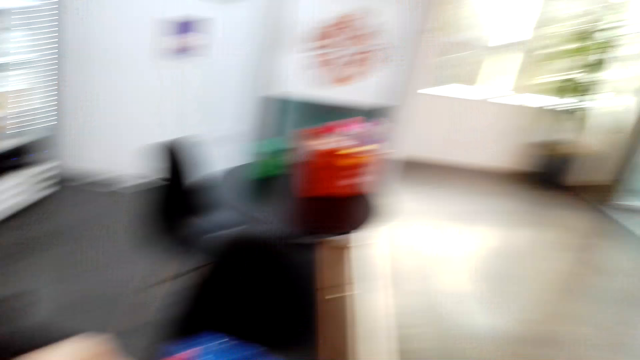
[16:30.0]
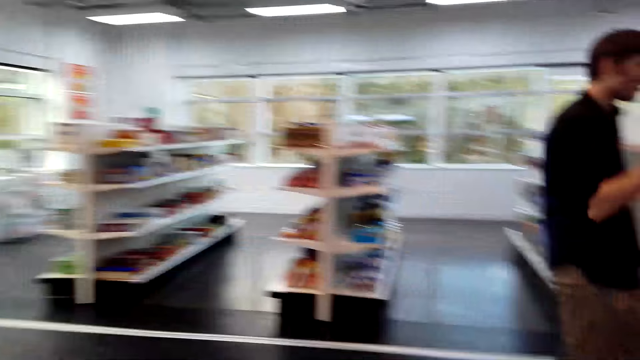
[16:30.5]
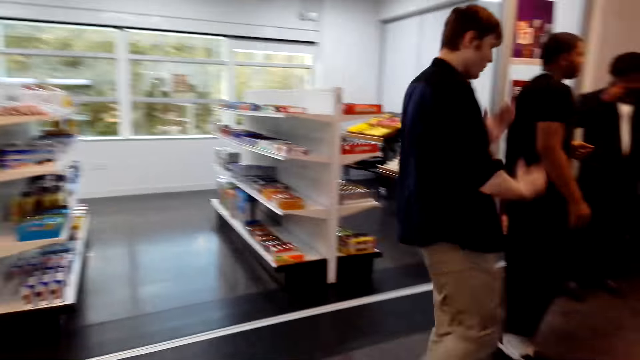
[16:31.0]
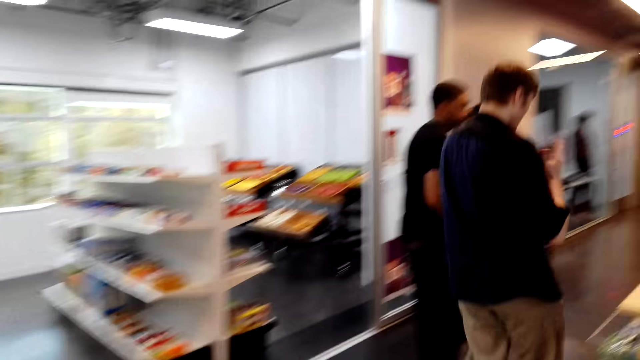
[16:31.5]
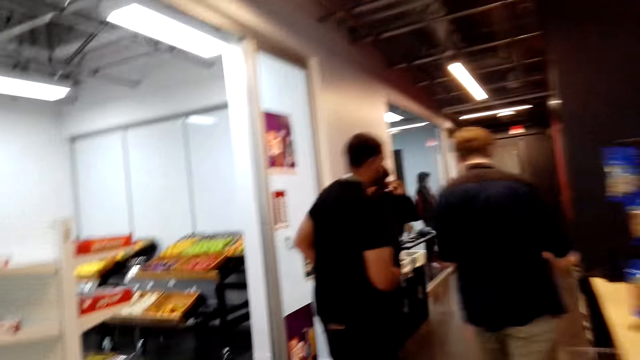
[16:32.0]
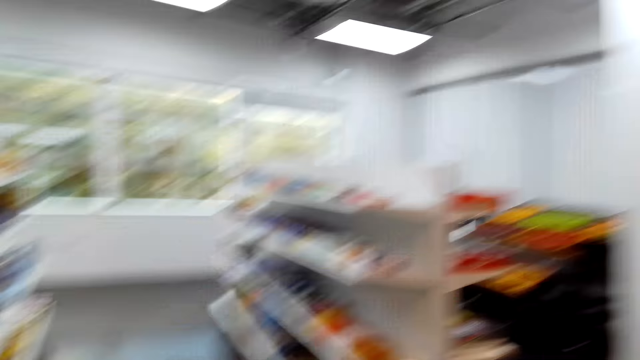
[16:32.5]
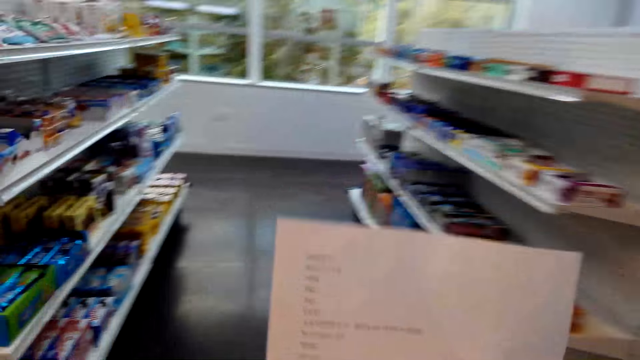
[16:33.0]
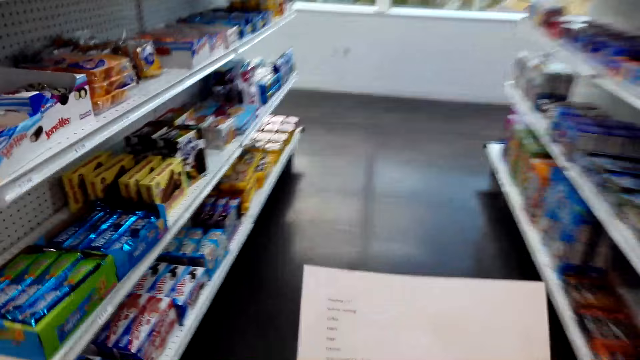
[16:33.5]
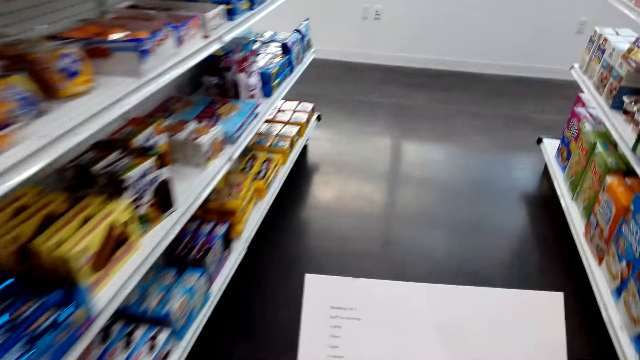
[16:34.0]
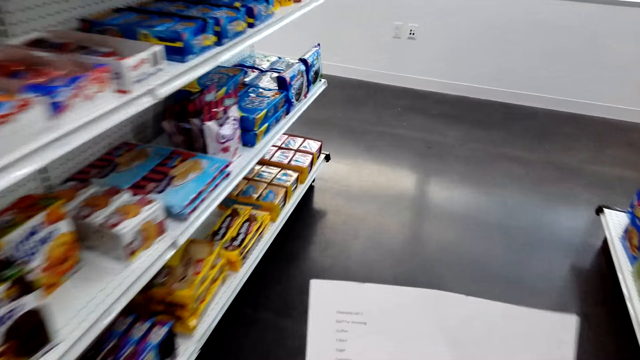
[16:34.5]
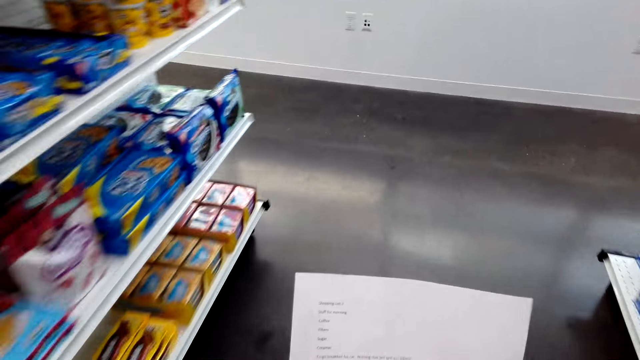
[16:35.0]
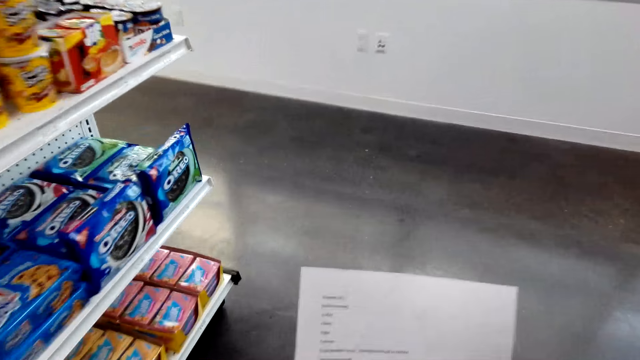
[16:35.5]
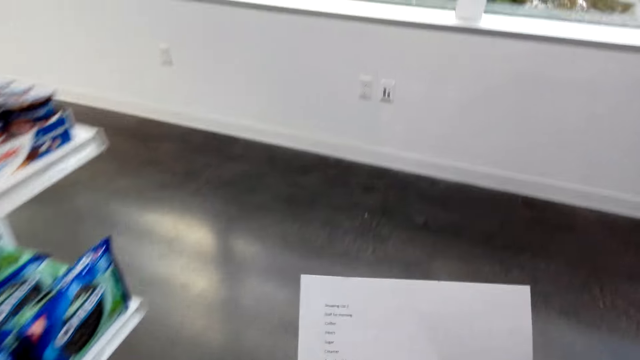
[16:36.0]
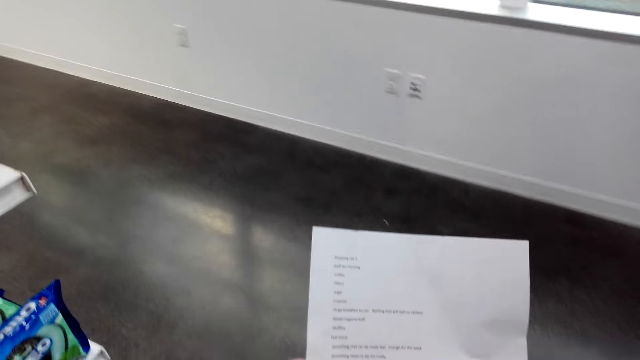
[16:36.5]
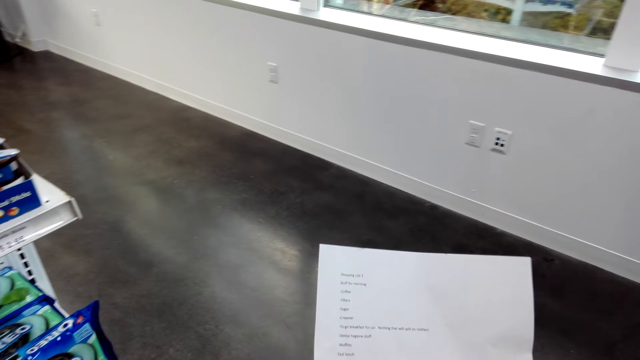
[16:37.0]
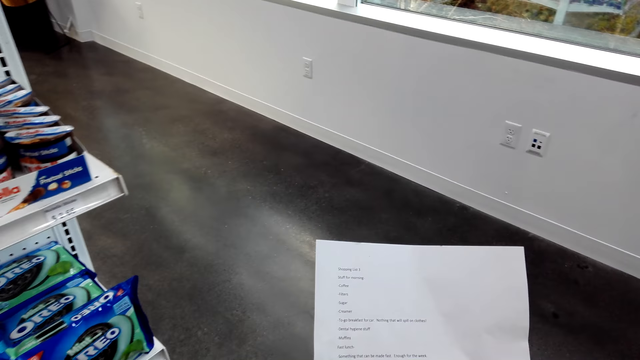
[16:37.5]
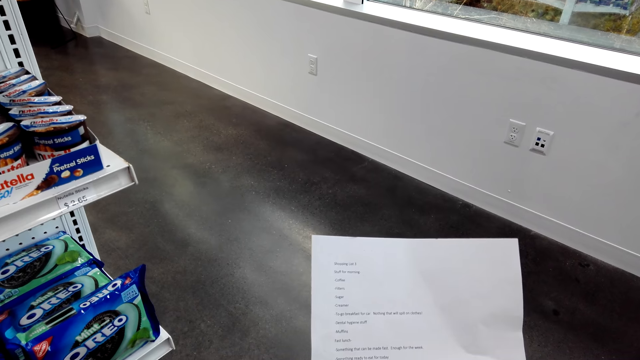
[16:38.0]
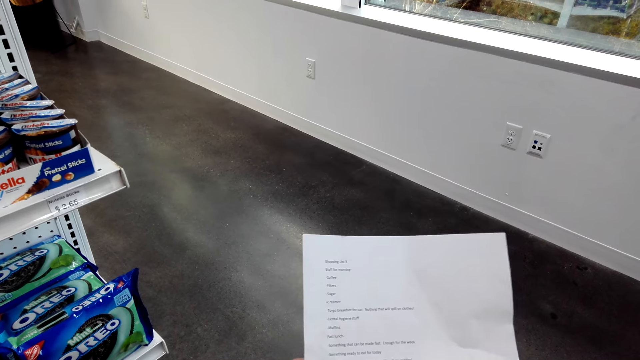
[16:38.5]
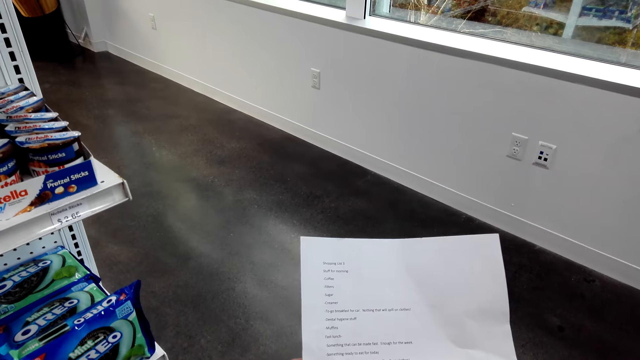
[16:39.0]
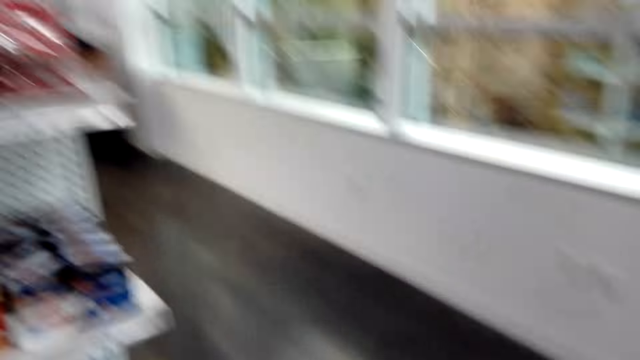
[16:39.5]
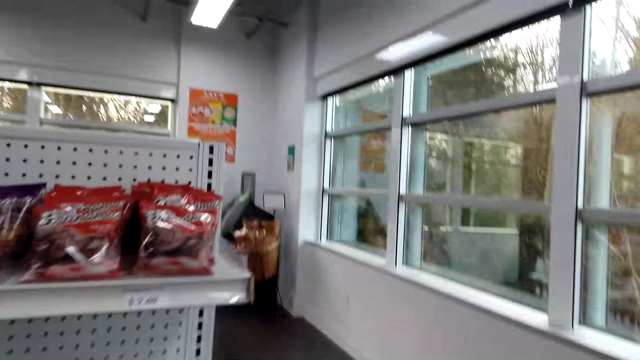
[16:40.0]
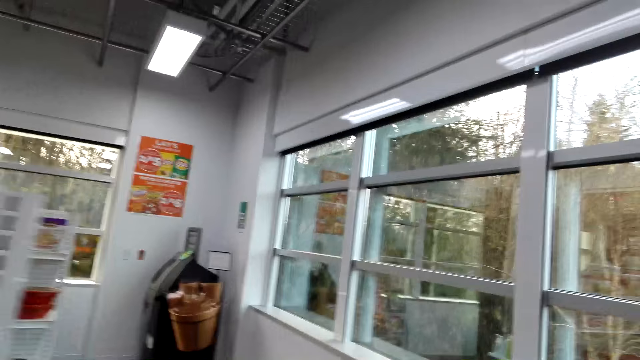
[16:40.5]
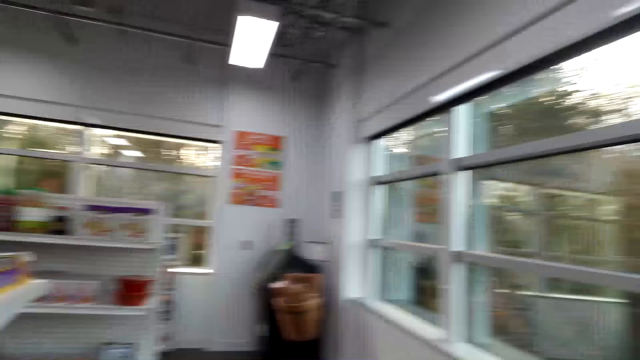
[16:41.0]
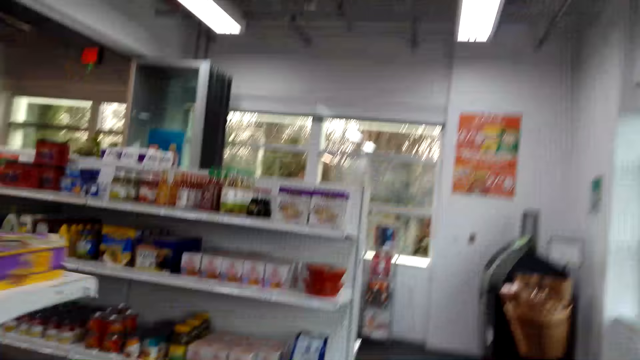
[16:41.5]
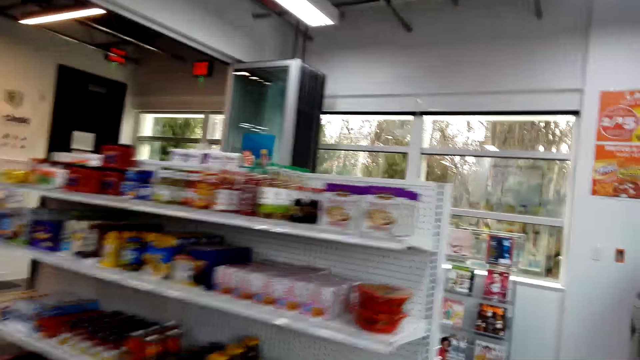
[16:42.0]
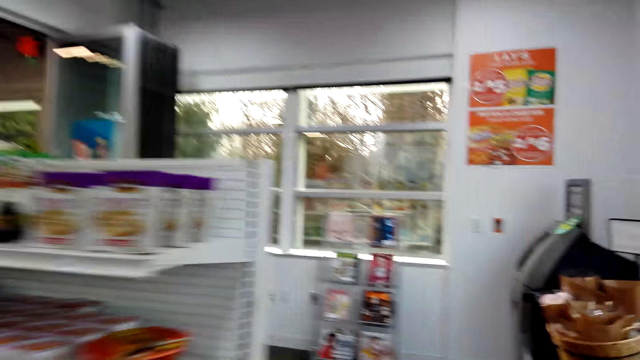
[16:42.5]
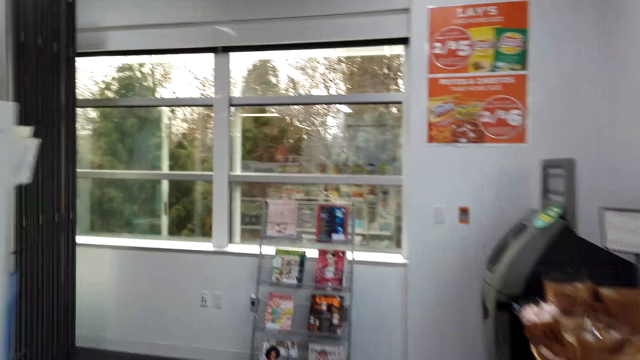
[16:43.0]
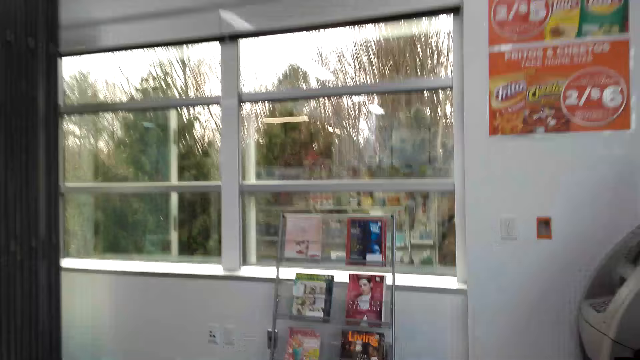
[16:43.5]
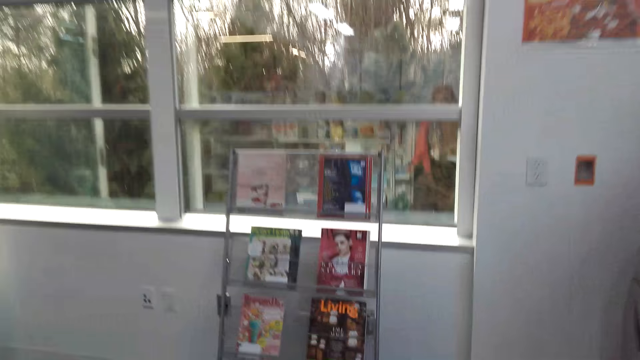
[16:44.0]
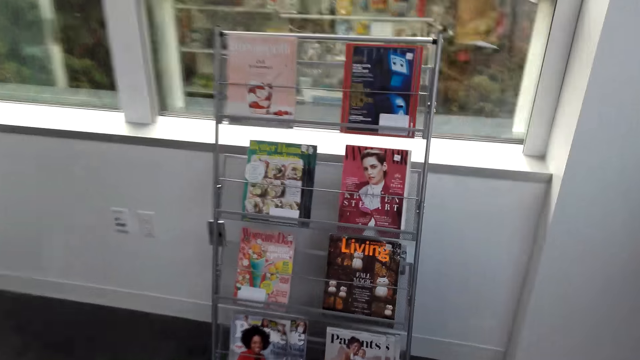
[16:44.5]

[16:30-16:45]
The camera wearer walks towards another rack. They read the list. They walk towards another rack. They talk. They walk towards another rack.

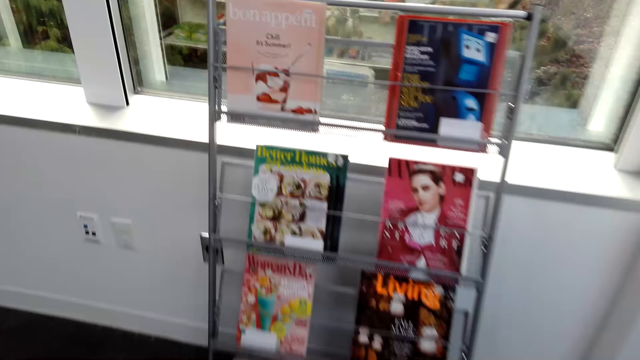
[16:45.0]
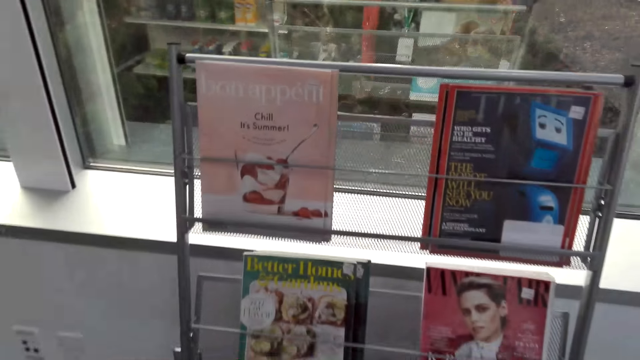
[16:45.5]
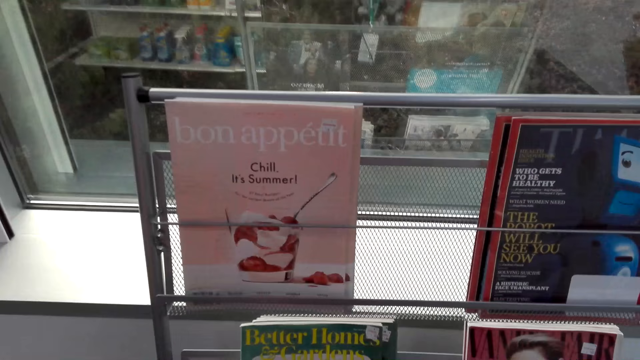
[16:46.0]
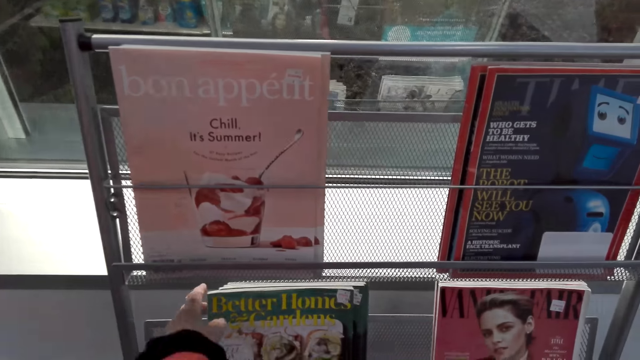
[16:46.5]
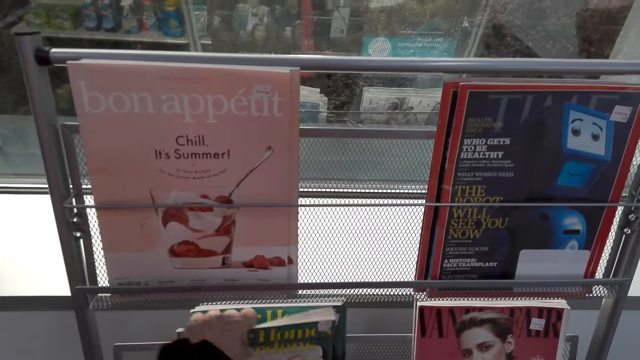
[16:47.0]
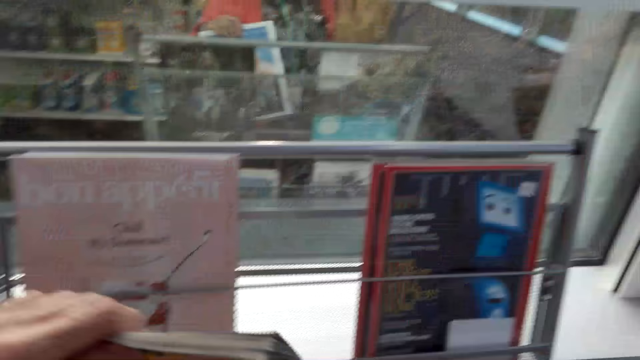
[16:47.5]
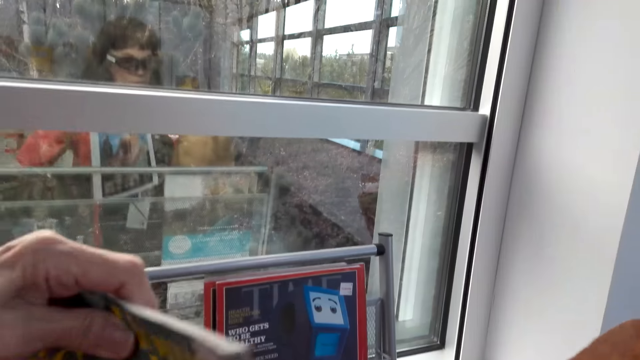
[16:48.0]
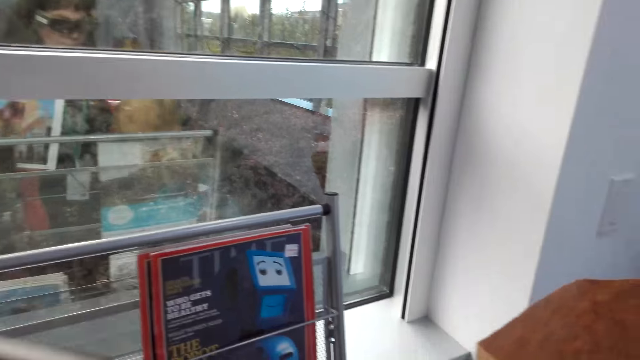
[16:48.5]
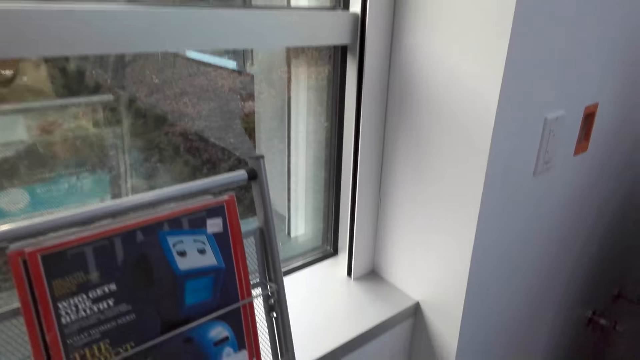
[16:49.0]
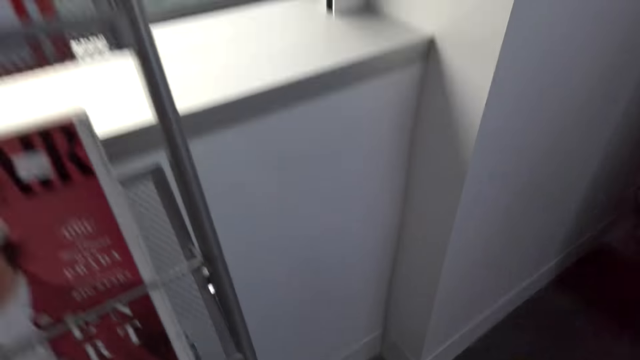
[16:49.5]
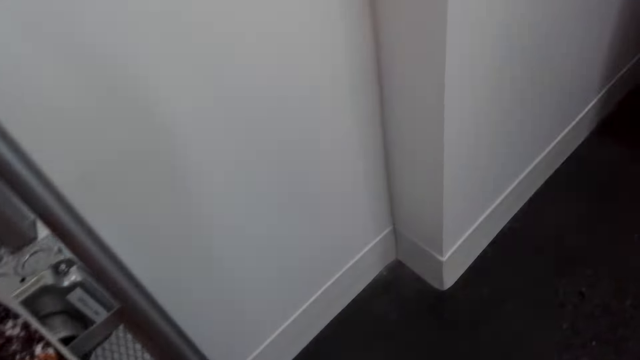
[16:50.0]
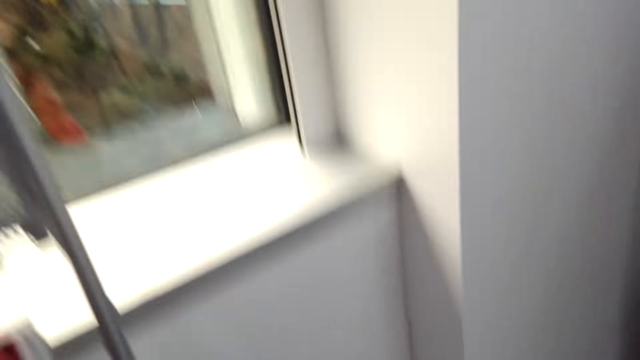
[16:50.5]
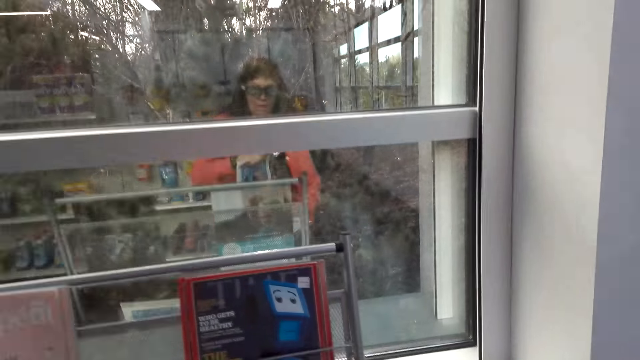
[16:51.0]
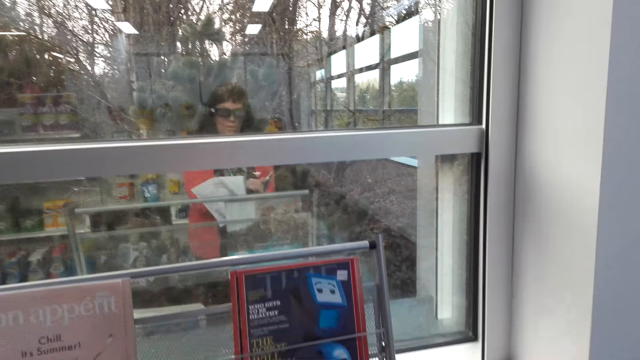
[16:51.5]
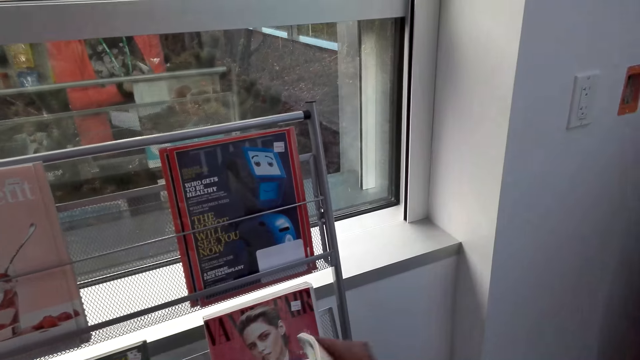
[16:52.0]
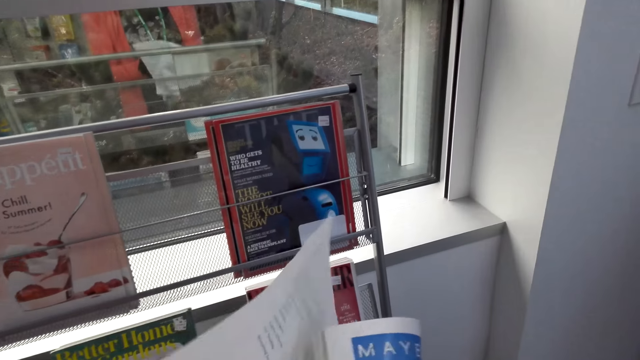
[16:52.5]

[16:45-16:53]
The camera wearer talks. They pick up the magazine. They stare at another magazine. They bend towards the floor. They stand up.
